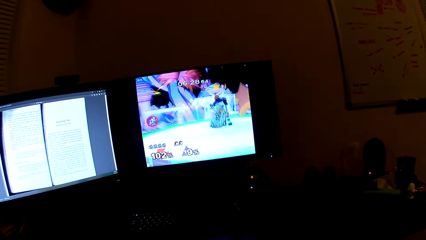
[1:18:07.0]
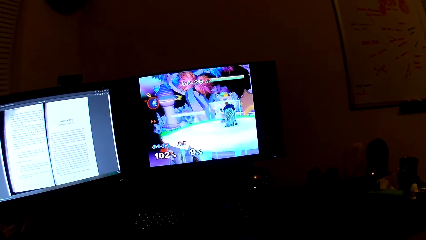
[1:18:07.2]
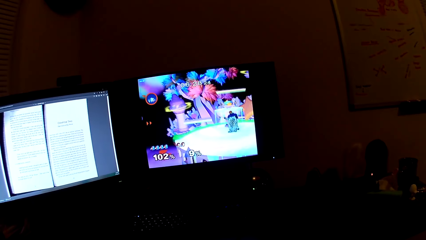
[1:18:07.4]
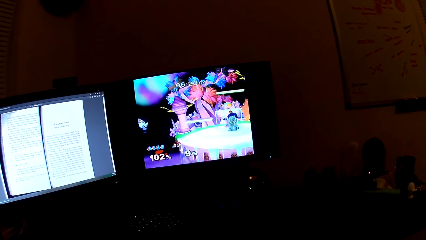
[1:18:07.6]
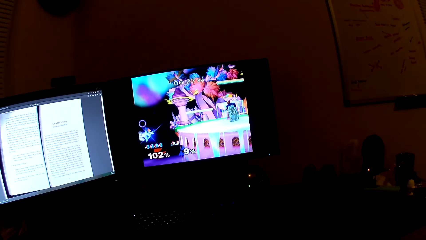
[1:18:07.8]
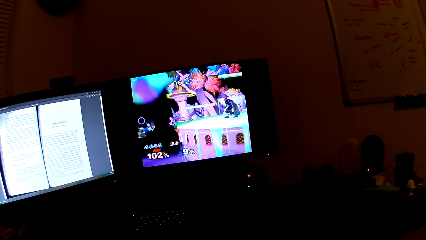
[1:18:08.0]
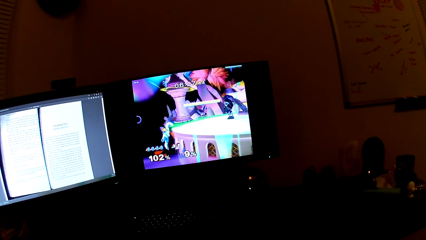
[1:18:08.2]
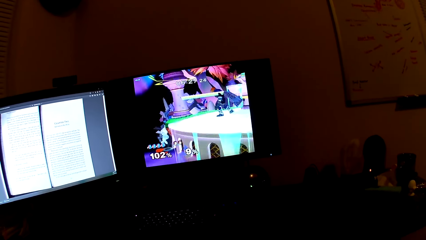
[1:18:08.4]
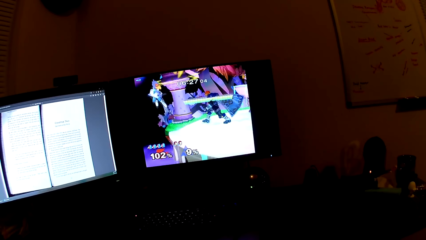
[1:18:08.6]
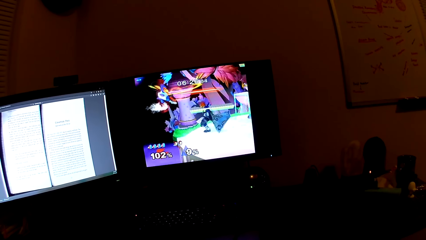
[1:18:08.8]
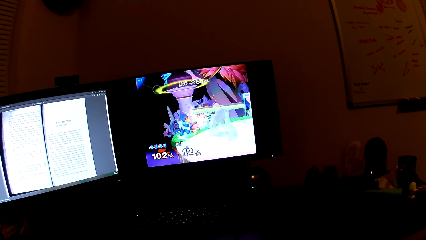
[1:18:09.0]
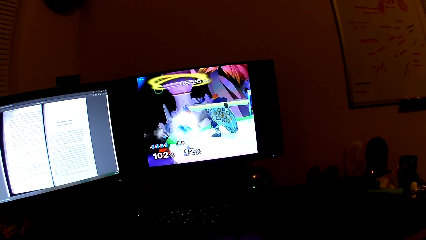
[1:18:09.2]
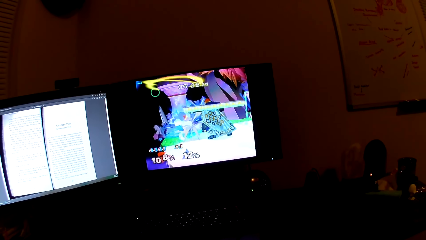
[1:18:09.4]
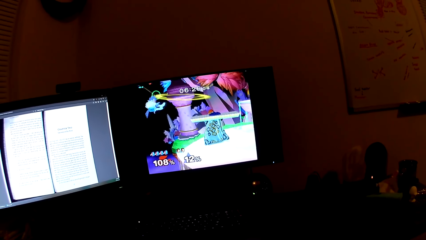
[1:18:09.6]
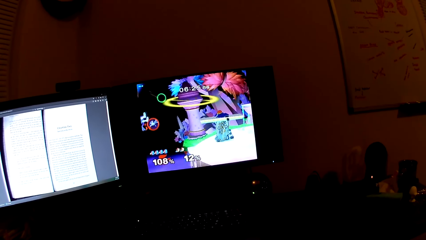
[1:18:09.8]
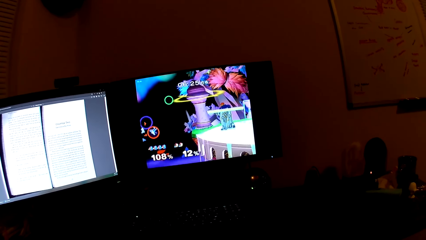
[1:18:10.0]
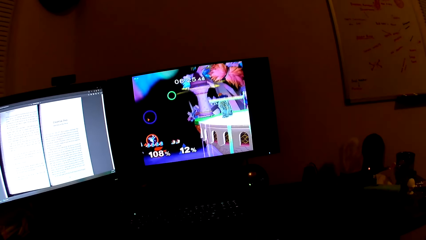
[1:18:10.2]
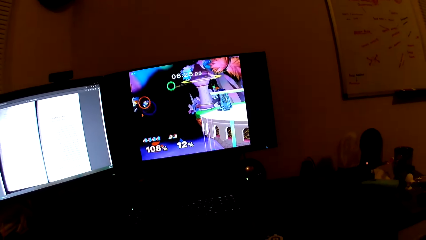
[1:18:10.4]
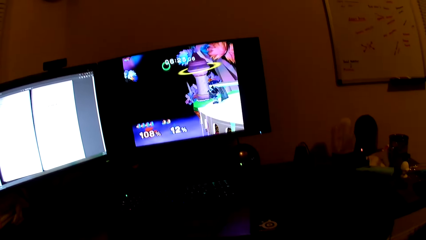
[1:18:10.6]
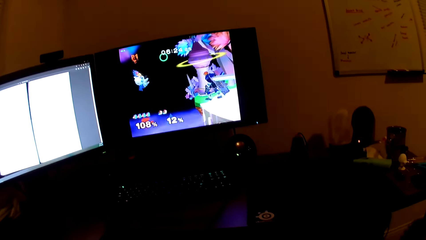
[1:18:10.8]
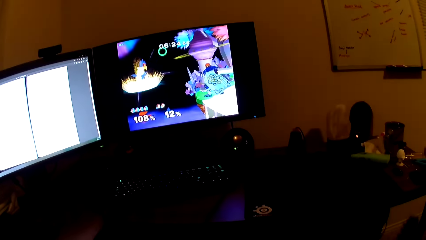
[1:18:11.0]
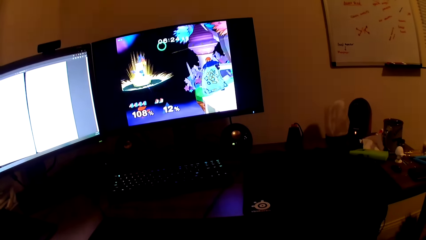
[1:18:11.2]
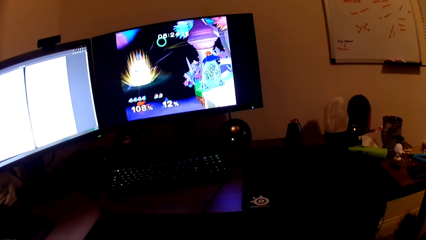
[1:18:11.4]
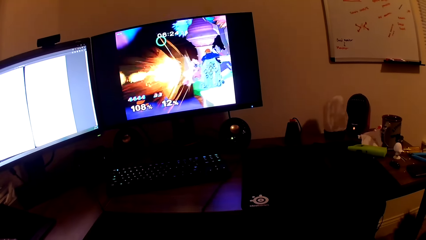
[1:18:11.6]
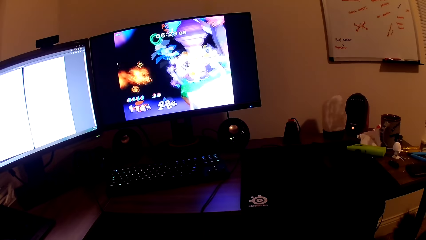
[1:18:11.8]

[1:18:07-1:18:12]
The camera wearer plays the game in the screen with a PlayStation controller.

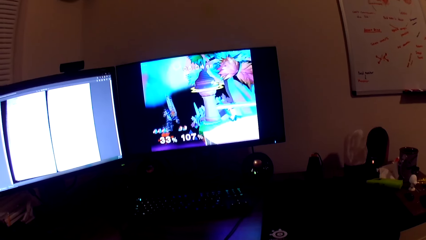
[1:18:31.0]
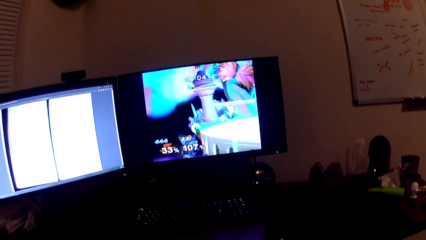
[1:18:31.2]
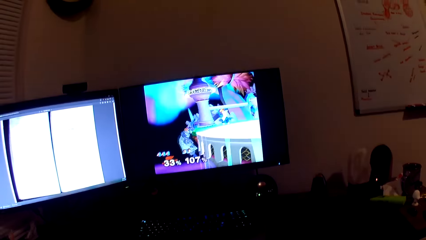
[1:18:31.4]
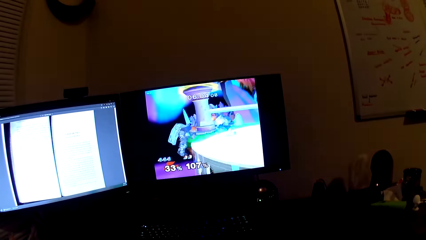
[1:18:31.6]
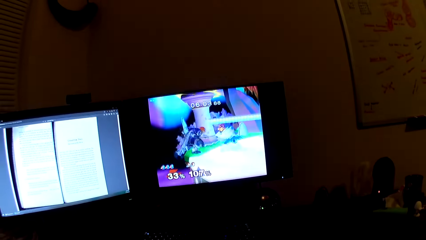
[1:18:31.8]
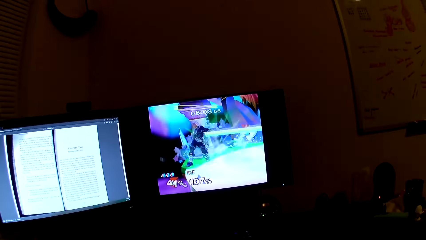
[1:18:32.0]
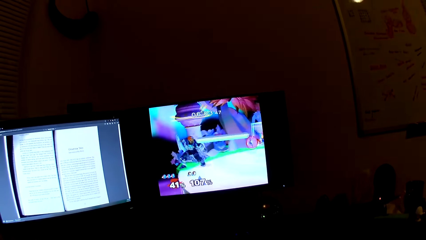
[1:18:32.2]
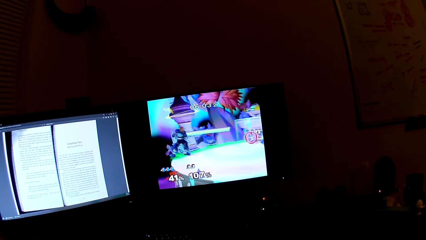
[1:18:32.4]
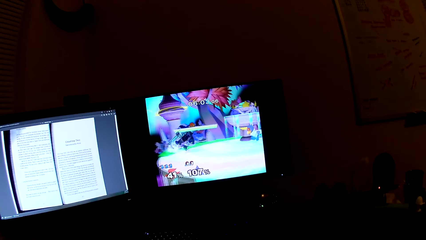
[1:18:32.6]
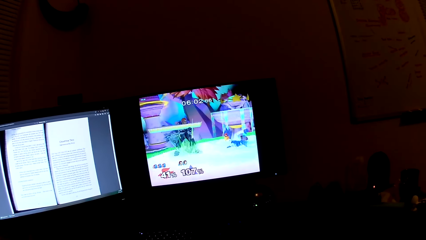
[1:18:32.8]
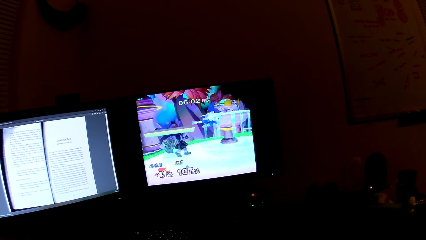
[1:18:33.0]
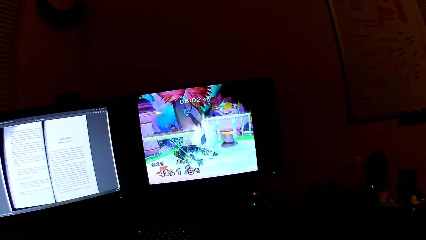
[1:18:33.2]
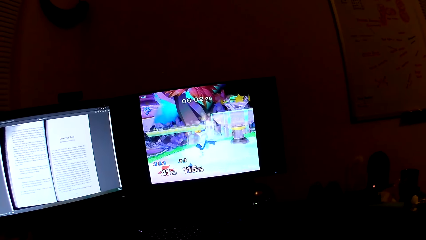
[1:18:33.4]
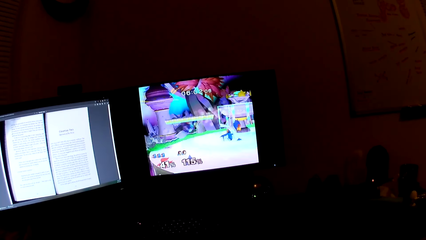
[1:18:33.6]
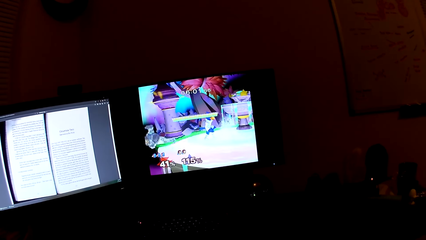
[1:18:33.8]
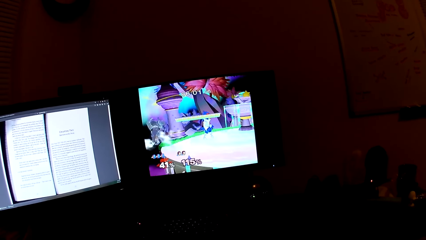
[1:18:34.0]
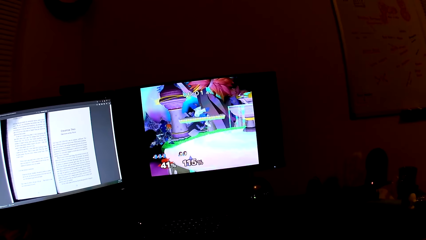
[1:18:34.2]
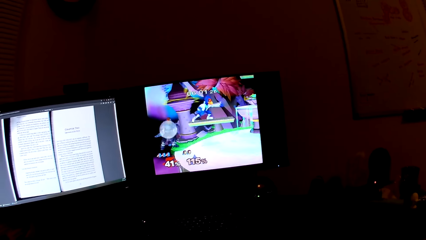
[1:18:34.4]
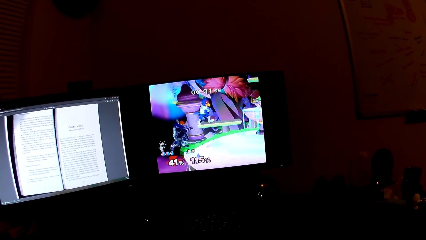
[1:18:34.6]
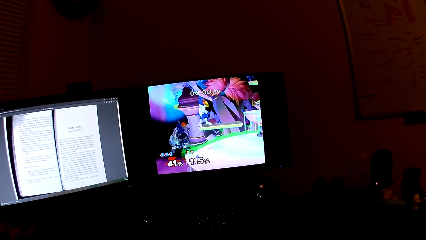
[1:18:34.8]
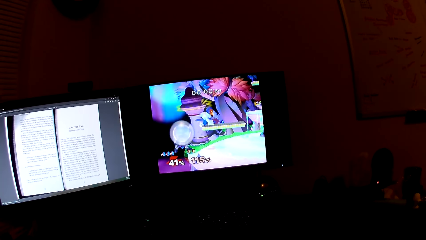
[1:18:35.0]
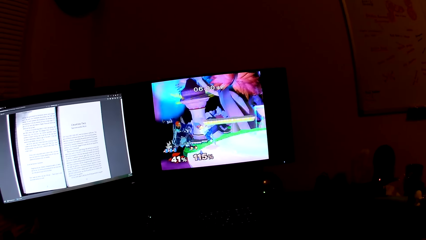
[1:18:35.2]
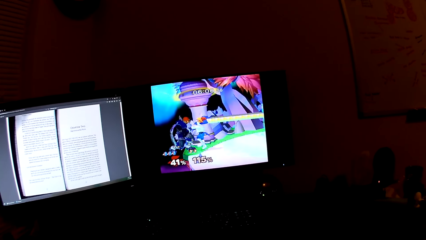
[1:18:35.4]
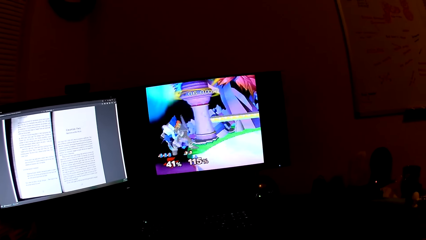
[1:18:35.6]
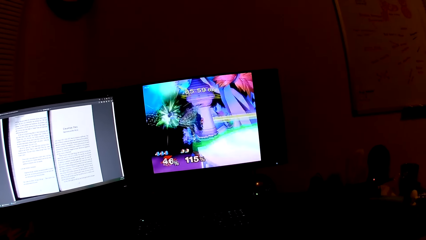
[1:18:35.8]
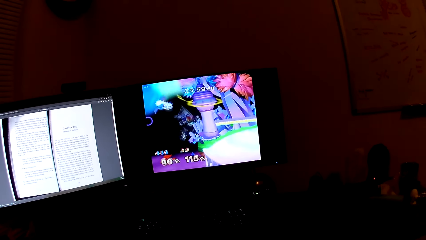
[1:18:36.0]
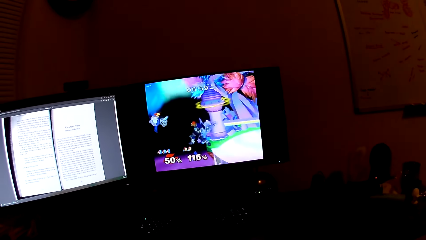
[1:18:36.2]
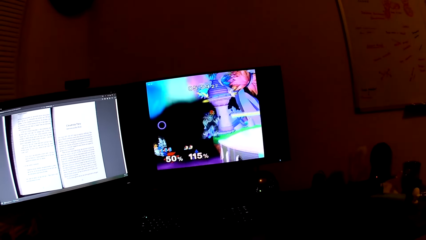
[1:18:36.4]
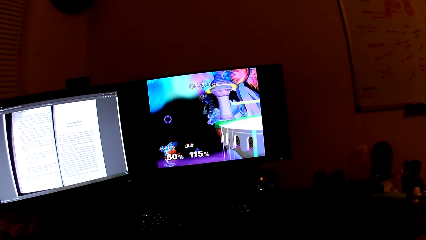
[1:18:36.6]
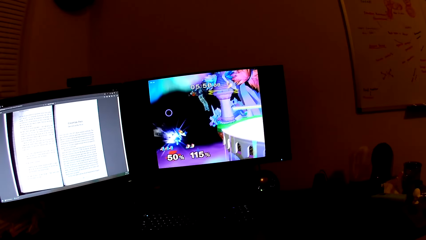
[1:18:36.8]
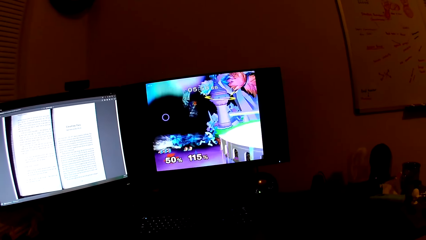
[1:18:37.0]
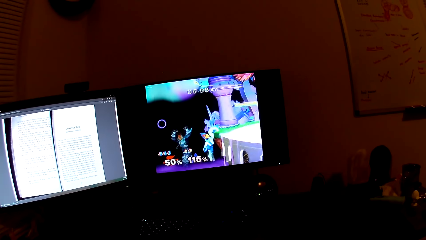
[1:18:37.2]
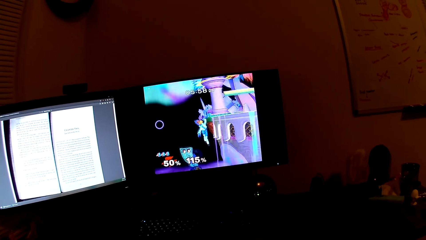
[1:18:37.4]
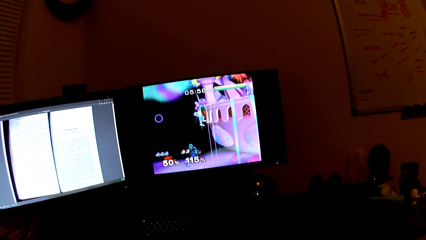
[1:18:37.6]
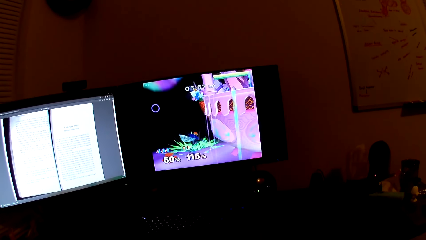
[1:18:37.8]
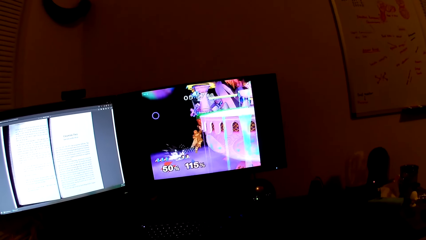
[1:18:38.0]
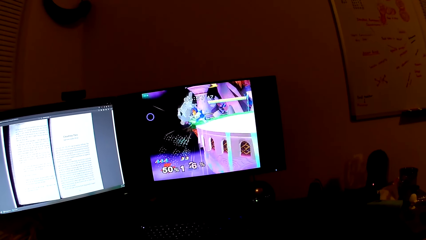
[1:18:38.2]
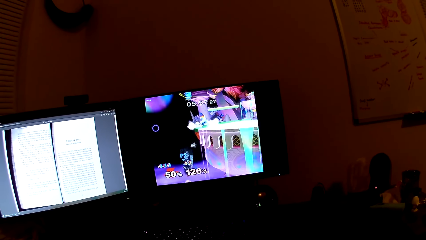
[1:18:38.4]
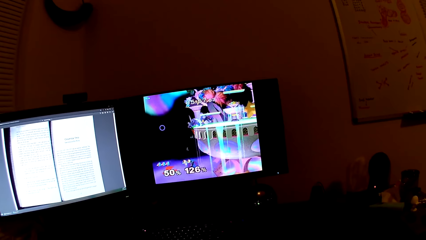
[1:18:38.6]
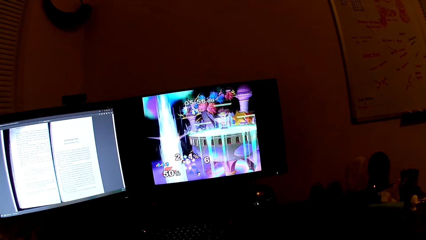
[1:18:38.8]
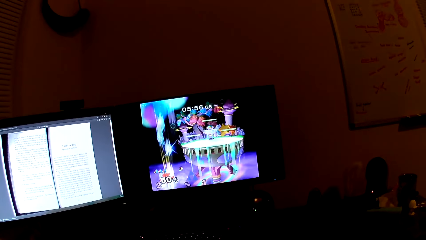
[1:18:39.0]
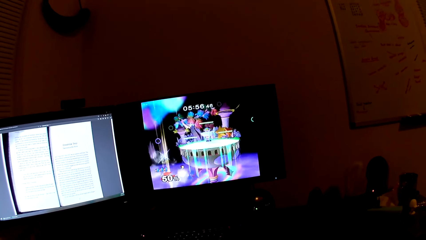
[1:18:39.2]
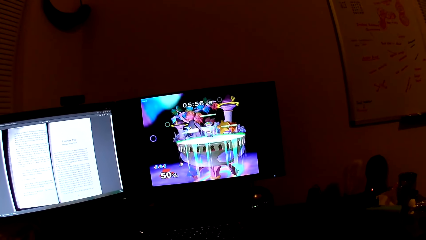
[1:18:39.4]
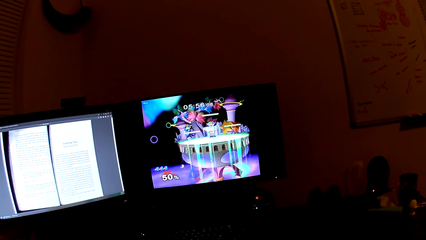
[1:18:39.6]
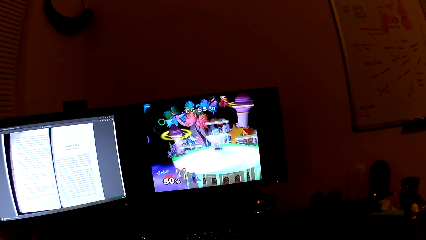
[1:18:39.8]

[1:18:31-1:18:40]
The camera wearer talks to a man. They play the game in the screen with a PlayStation controller.

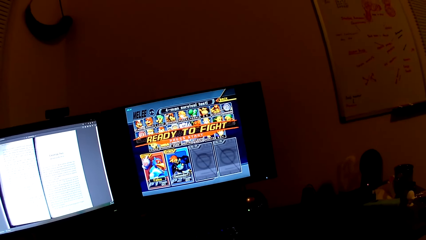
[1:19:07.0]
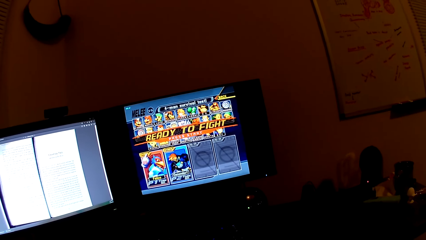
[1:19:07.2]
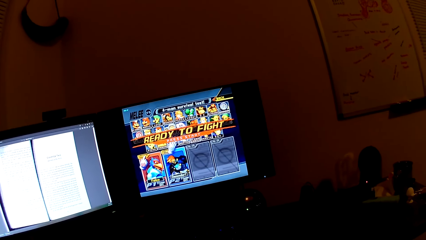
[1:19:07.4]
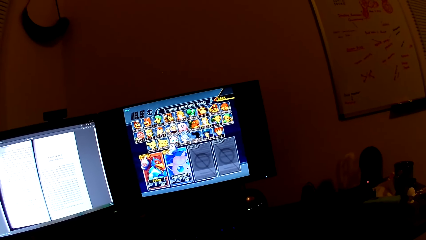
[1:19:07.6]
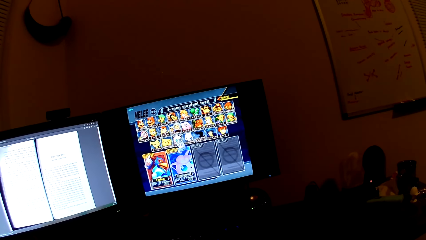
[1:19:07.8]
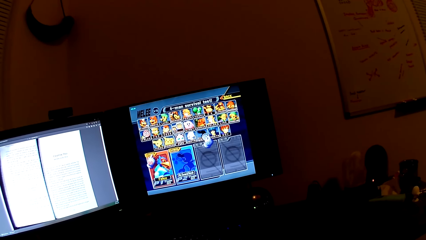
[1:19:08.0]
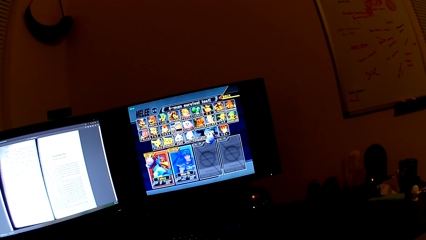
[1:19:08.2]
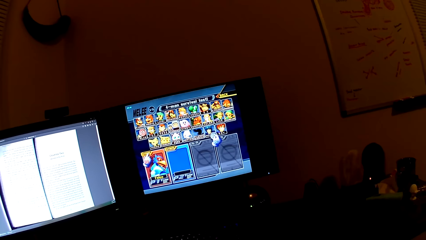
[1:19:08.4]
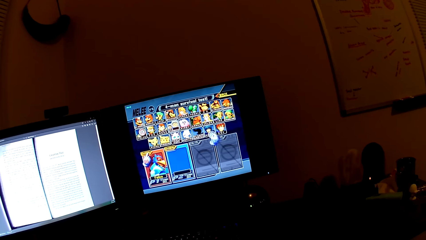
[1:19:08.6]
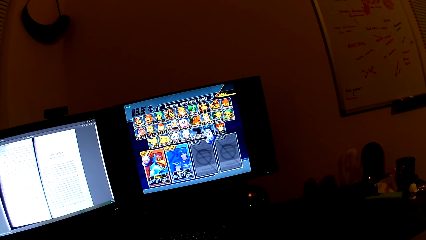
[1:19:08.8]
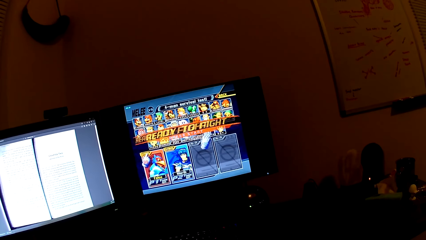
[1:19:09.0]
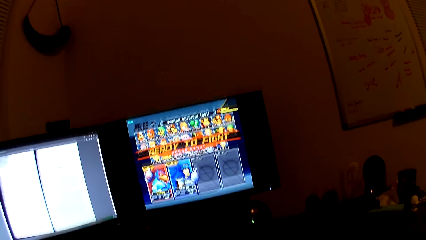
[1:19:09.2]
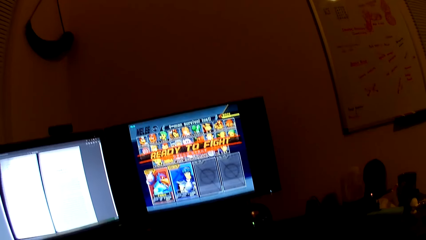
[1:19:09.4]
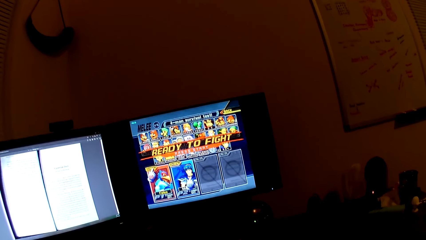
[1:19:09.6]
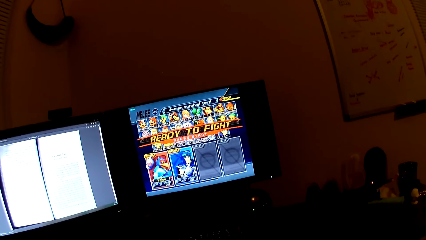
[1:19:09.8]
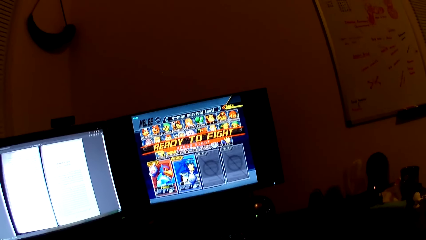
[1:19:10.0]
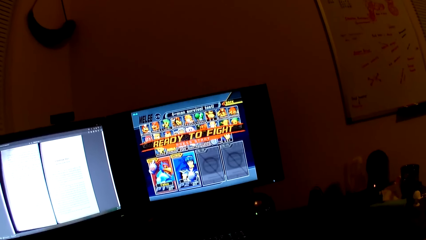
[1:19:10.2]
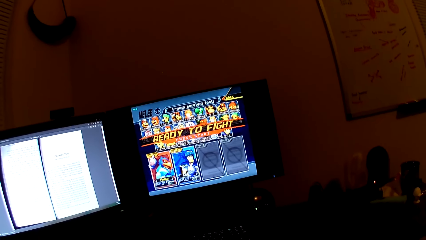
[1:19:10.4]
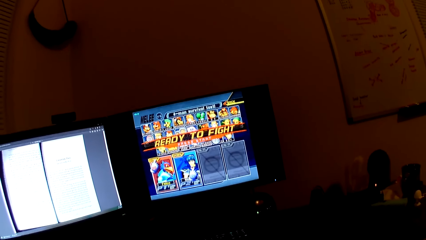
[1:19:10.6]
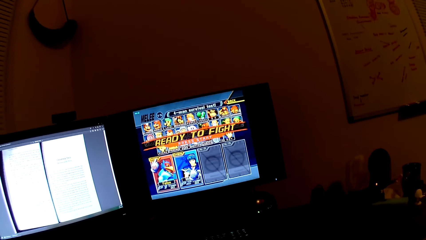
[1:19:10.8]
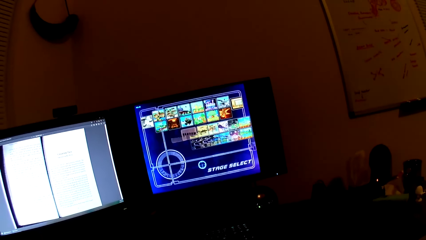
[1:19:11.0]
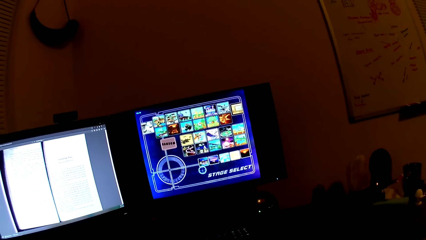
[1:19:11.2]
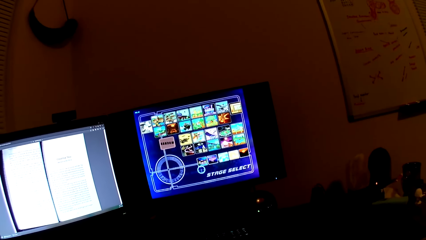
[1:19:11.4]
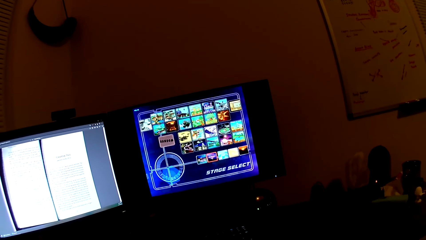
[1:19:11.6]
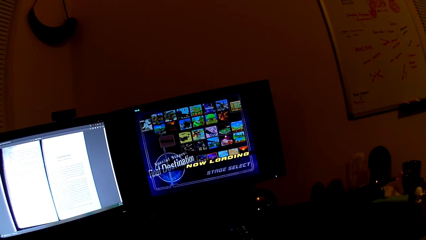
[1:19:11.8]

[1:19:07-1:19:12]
The camera wearer operates the screen using a PlayStation controller.
